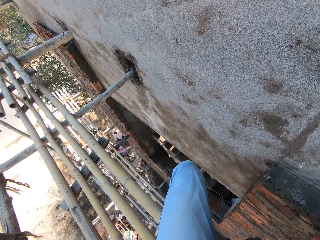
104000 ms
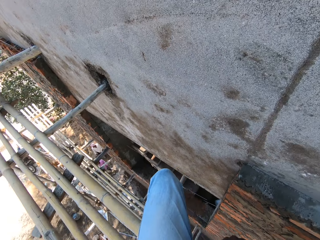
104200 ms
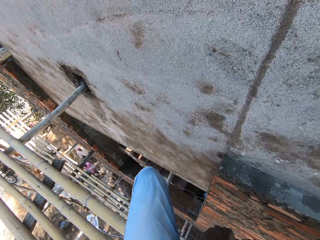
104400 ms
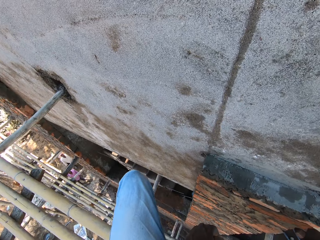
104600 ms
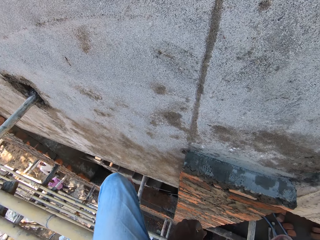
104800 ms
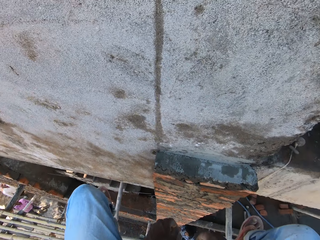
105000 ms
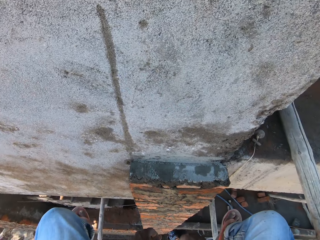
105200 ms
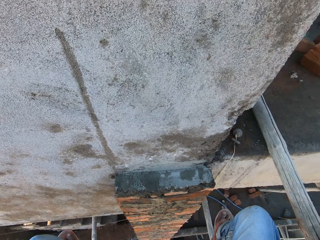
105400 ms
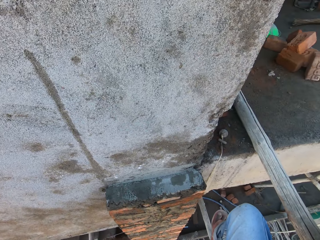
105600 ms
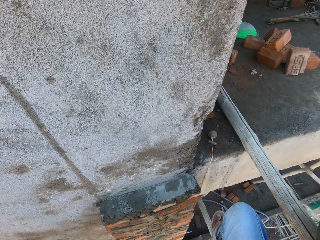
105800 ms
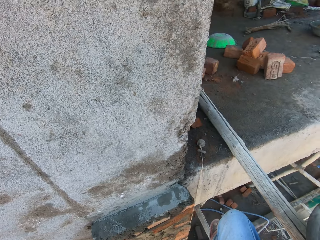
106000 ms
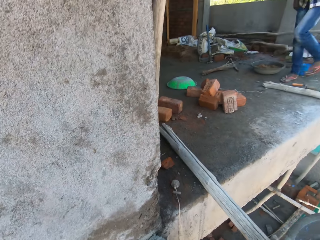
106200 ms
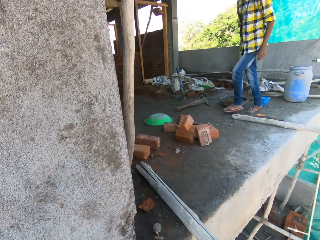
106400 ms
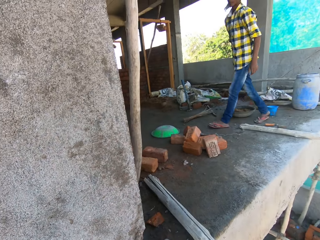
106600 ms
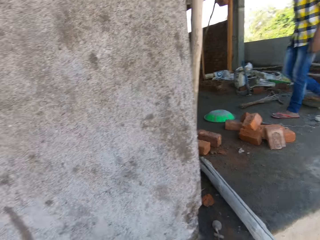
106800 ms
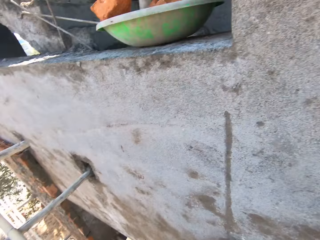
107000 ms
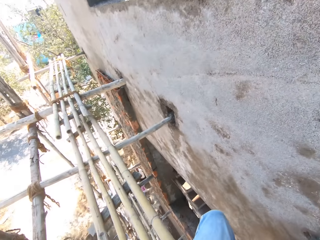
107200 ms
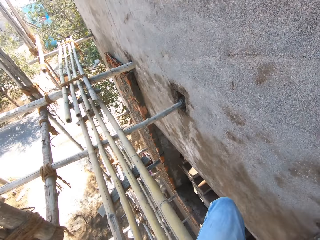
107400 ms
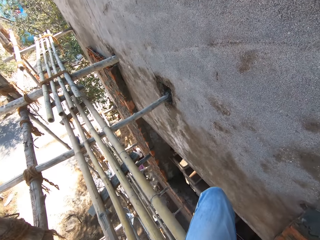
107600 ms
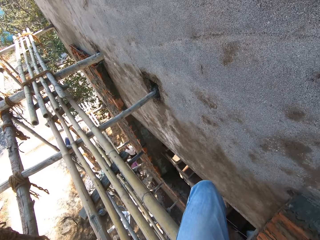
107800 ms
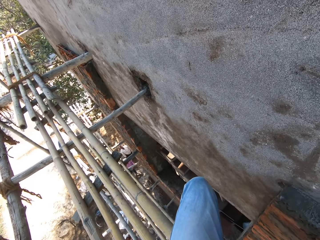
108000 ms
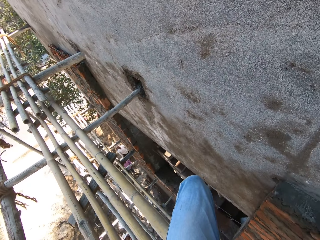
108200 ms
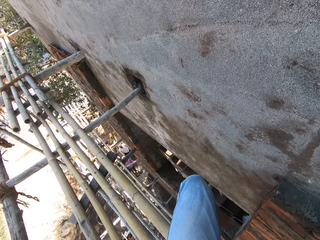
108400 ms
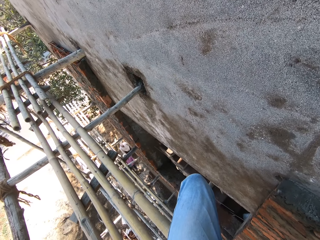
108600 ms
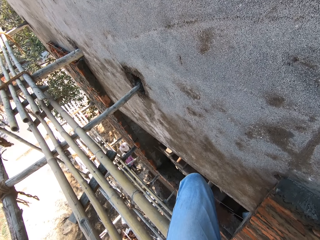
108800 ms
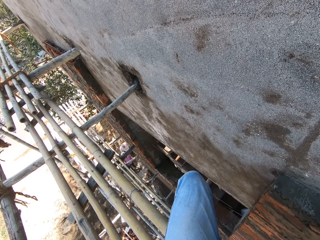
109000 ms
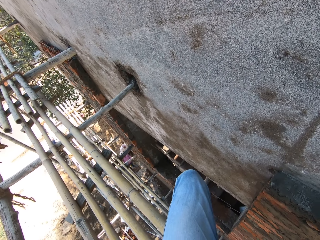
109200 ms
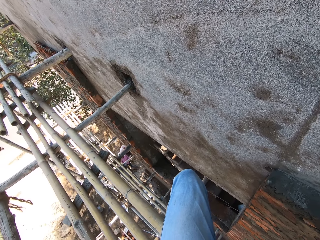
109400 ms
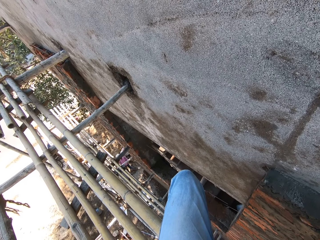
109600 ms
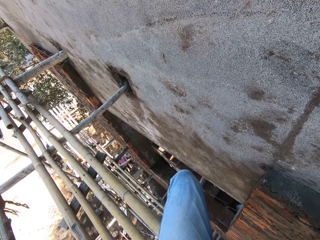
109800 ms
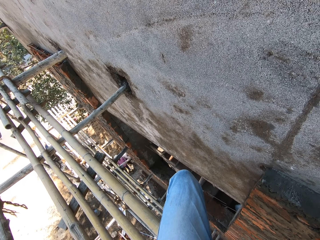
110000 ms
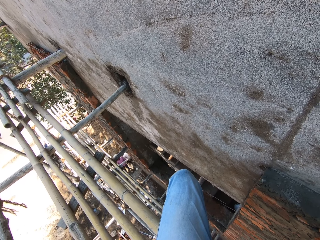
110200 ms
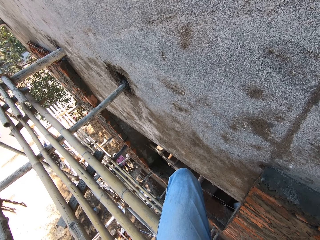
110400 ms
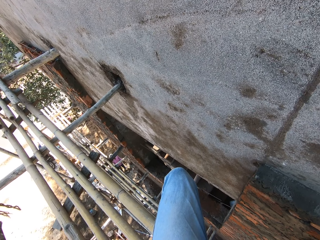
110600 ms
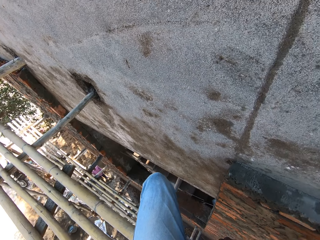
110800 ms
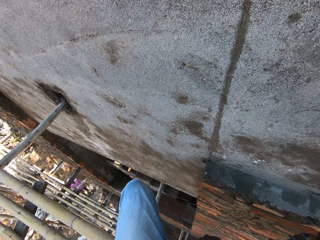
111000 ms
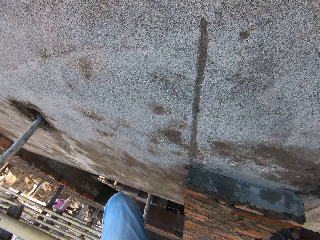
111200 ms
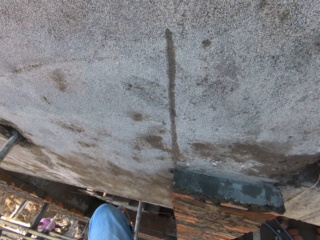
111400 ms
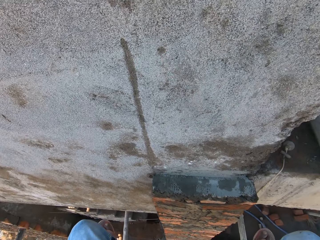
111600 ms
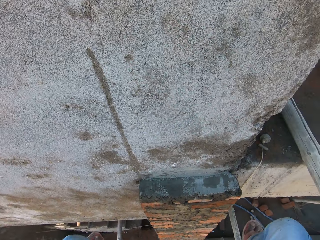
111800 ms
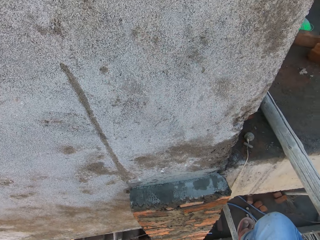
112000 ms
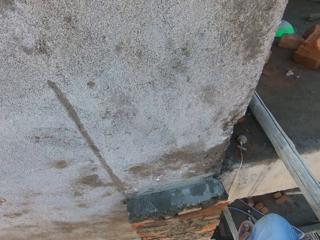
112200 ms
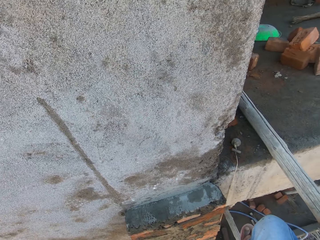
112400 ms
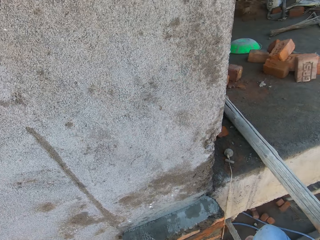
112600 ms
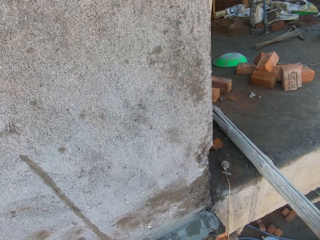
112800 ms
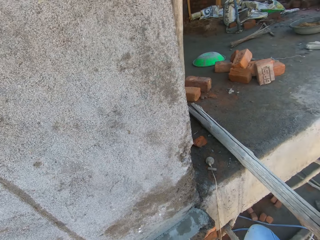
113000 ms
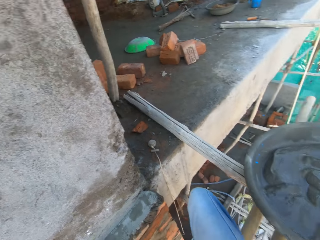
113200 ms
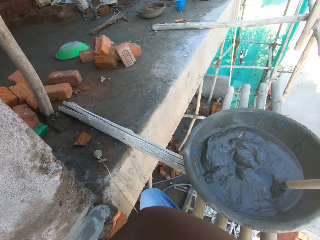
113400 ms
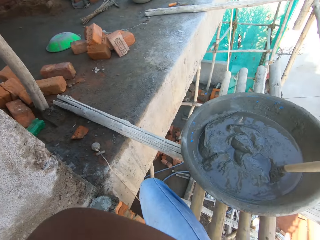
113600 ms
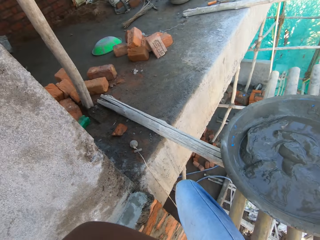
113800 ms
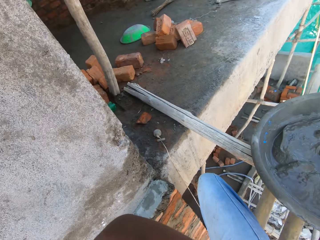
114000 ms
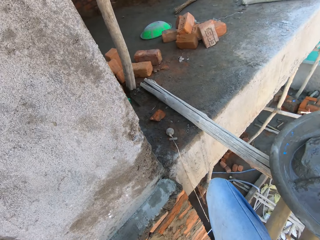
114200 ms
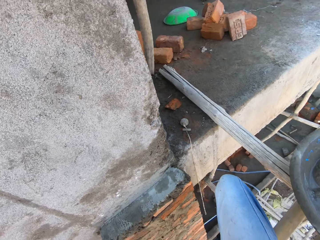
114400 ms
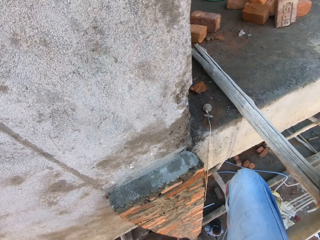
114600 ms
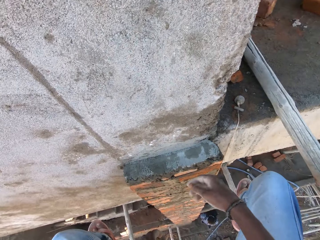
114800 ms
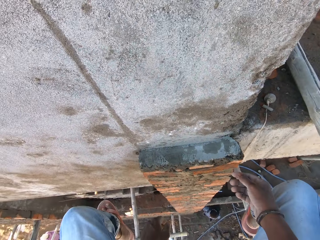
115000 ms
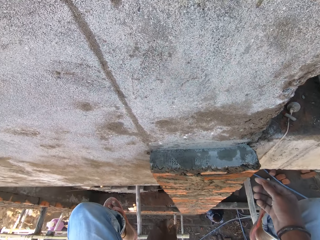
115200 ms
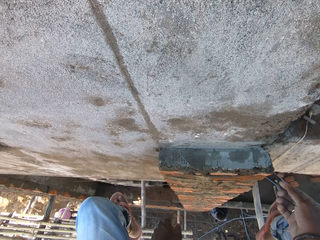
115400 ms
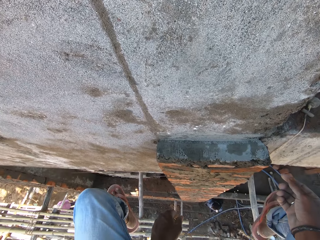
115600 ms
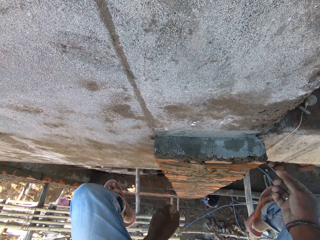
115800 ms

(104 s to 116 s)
A man walks a few steps. The camera wearer looks around.

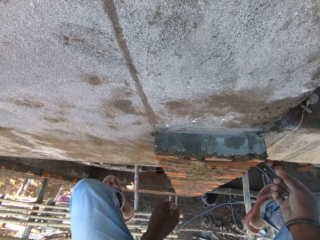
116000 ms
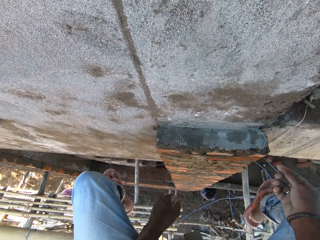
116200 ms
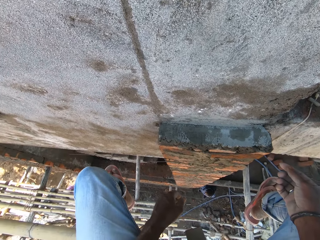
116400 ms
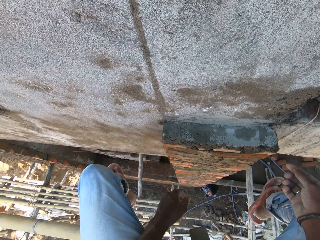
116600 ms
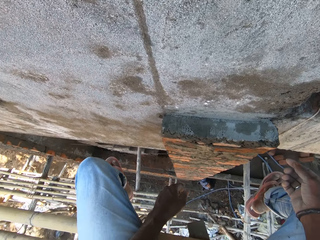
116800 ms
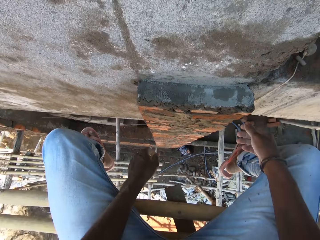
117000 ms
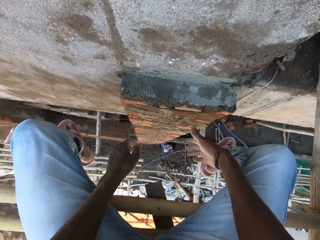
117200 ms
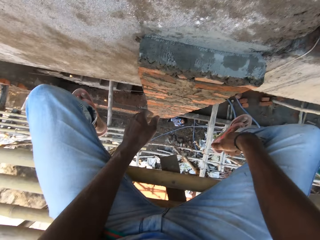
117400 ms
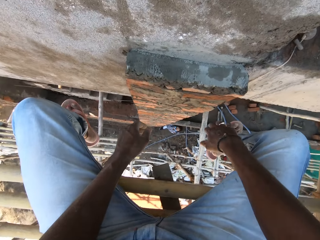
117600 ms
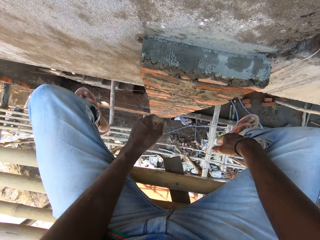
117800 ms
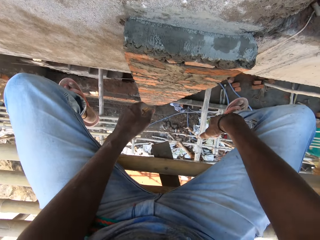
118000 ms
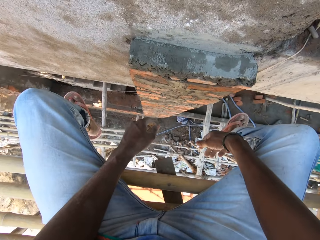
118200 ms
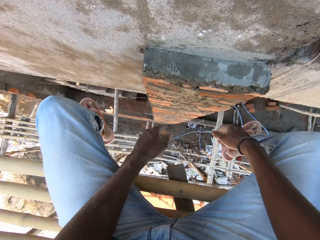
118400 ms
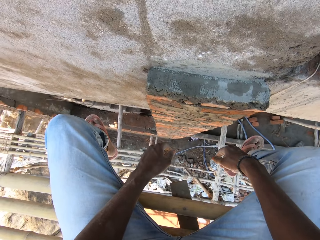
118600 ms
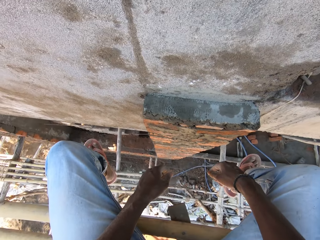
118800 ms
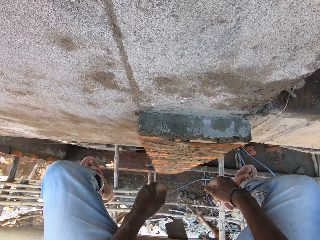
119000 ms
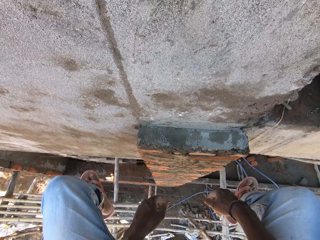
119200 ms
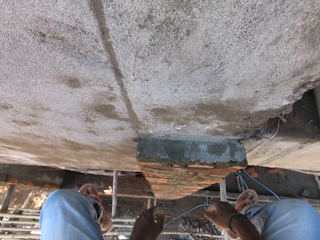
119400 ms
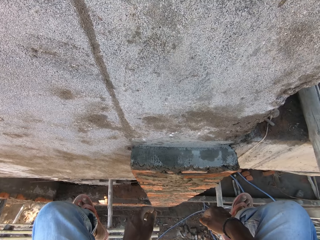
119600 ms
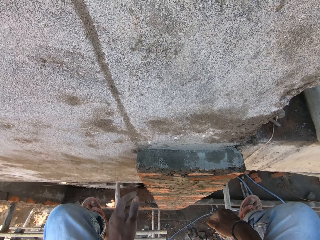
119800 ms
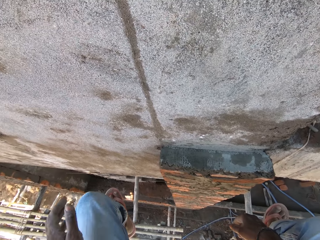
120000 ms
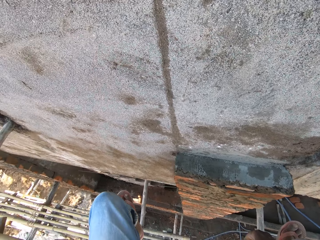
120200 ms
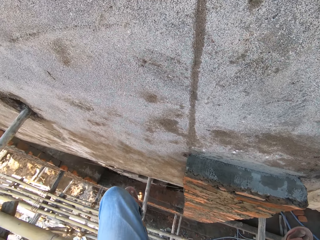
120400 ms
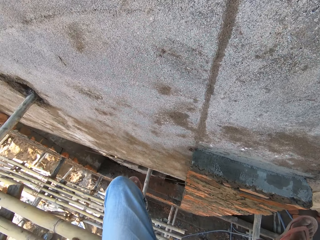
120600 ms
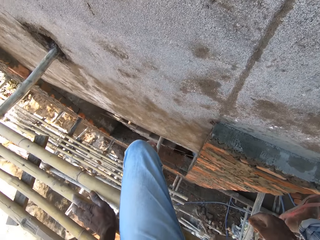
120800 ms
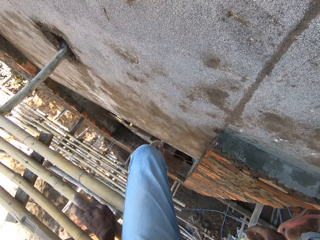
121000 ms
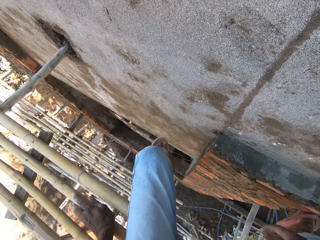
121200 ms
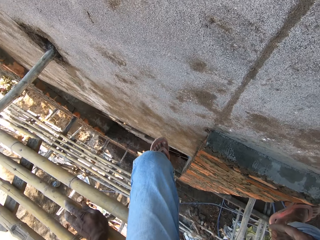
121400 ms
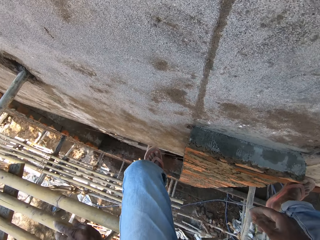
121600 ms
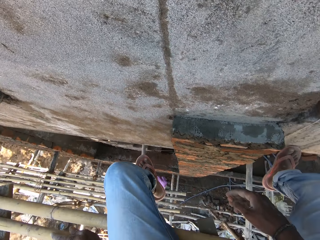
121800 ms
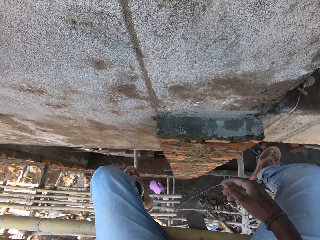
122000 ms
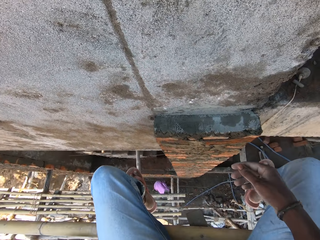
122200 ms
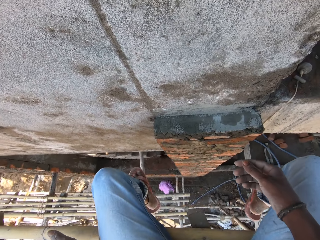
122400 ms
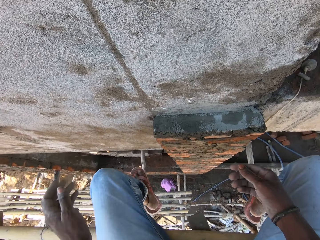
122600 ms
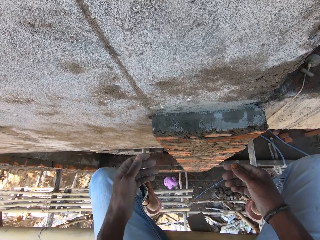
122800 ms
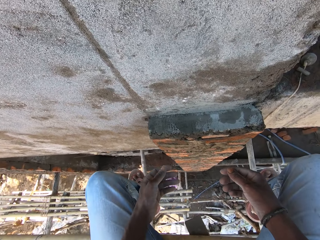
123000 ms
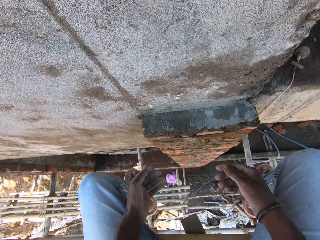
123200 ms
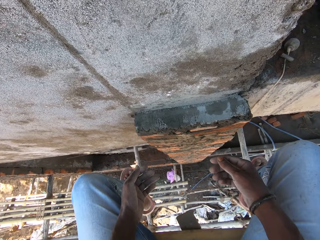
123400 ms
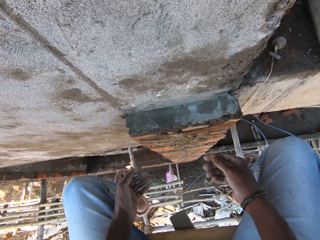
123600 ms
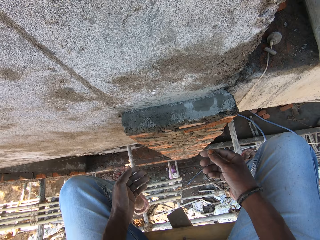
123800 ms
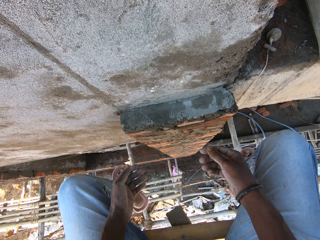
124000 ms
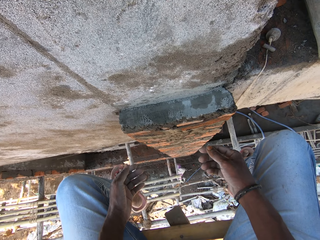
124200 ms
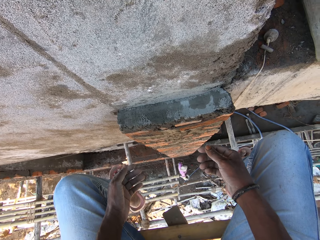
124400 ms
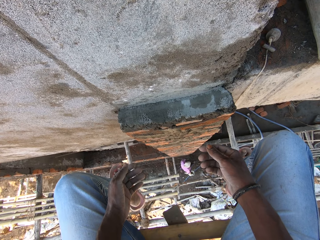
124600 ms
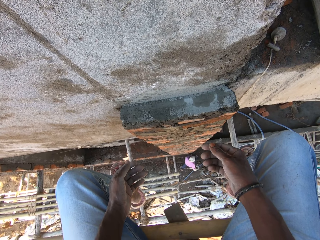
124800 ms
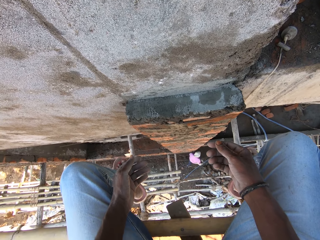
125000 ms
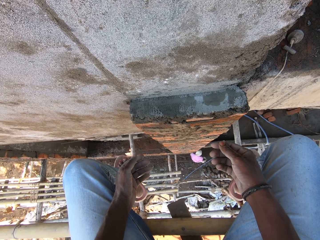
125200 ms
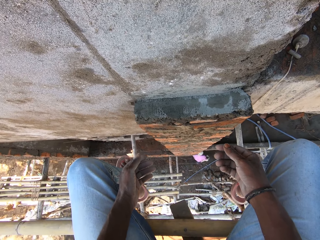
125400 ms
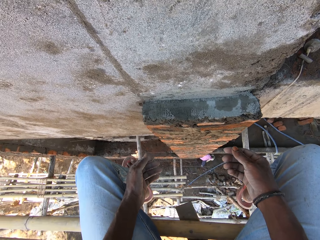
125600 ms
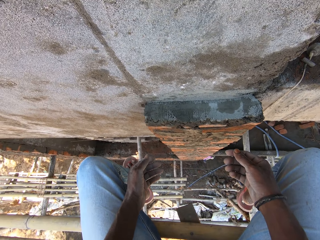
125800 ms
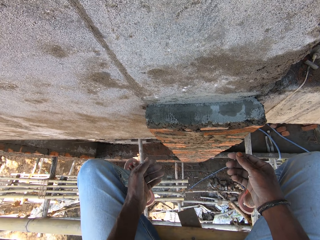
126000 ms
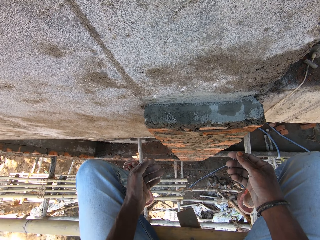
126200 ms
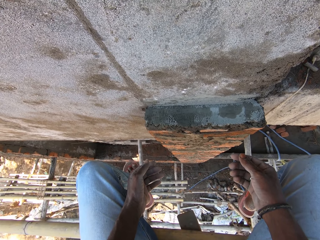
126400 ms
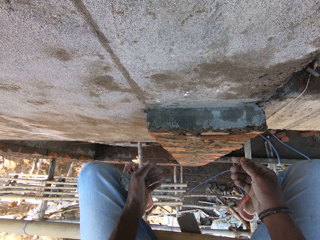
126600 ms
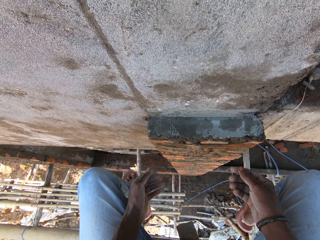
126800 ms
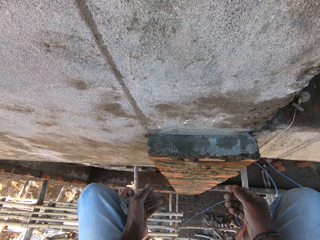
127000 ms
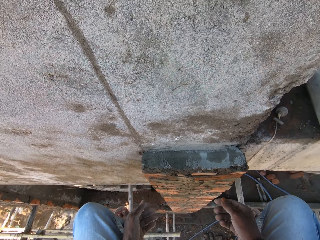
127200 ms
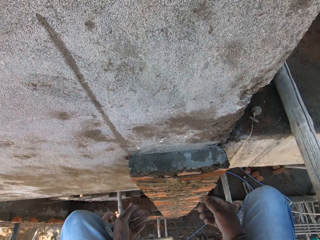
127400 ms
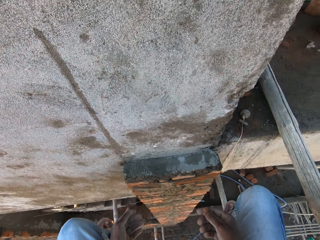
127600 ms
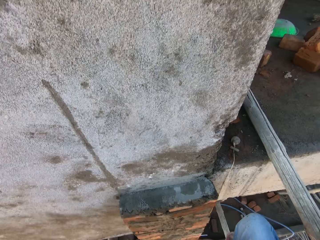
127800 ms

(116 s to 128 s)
The camera wearer talks to a man. He moves his hand.
